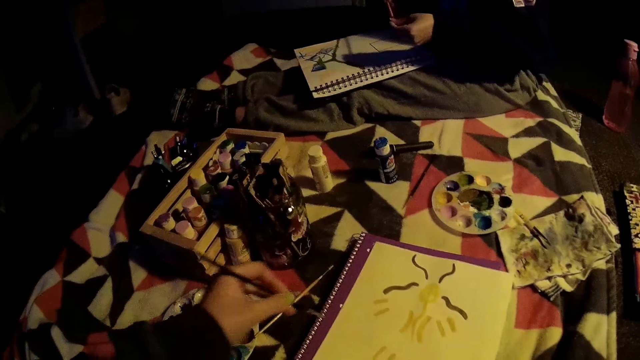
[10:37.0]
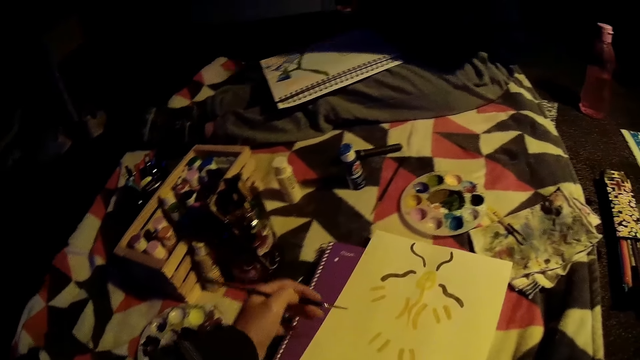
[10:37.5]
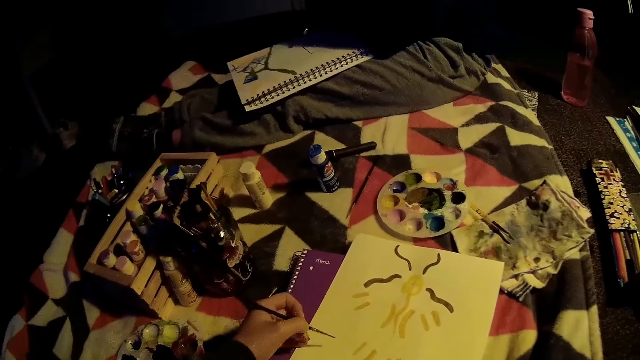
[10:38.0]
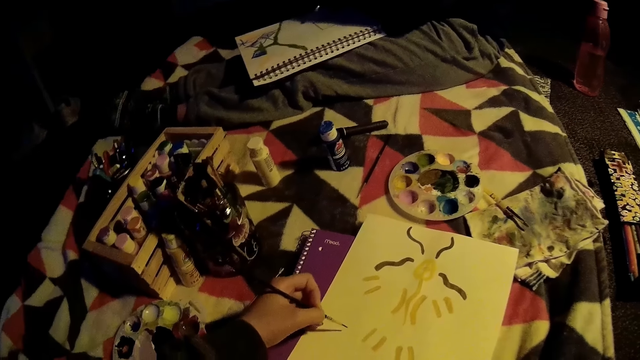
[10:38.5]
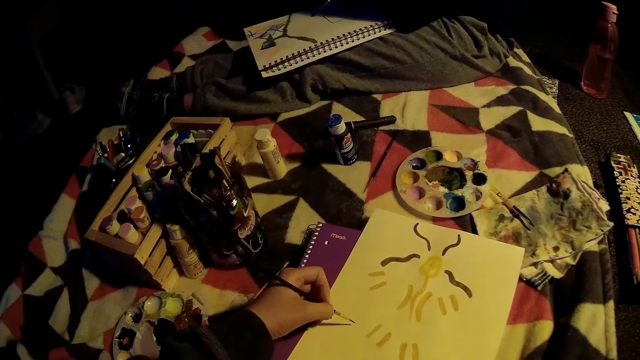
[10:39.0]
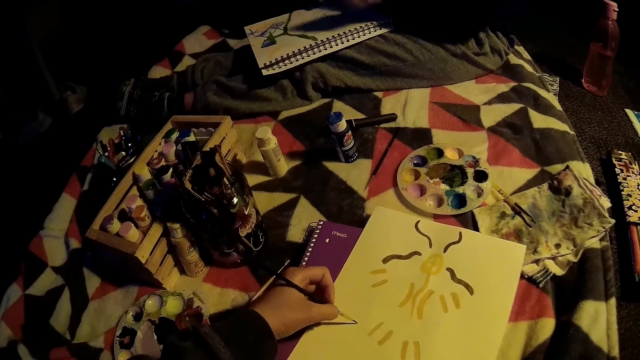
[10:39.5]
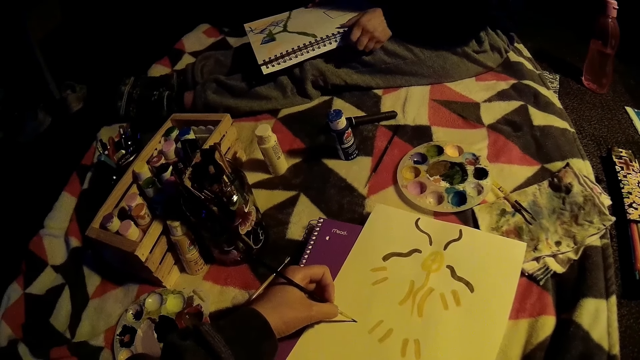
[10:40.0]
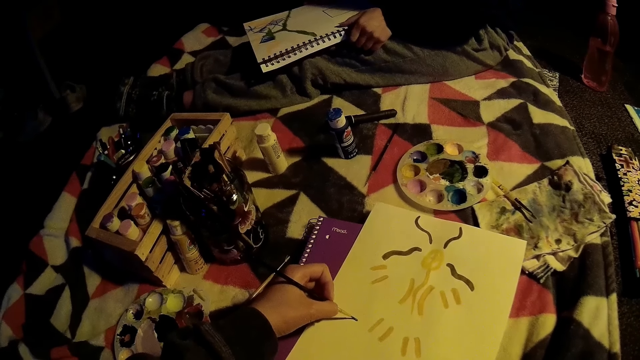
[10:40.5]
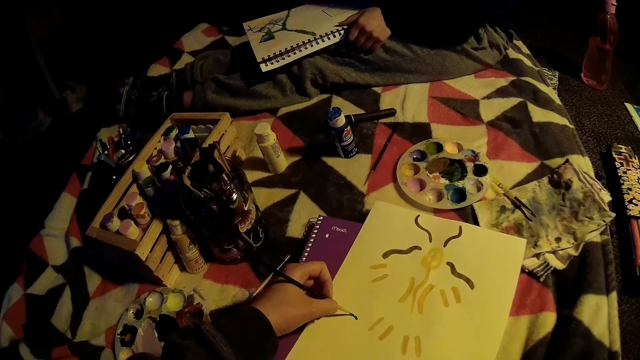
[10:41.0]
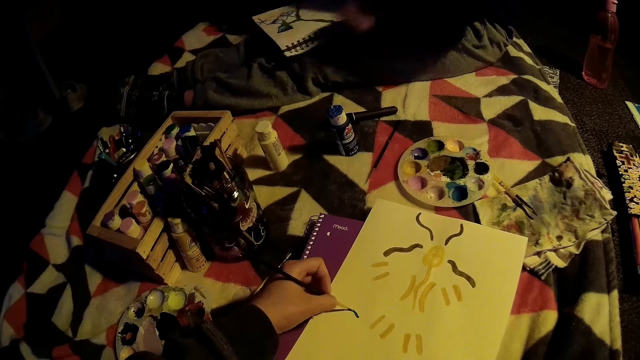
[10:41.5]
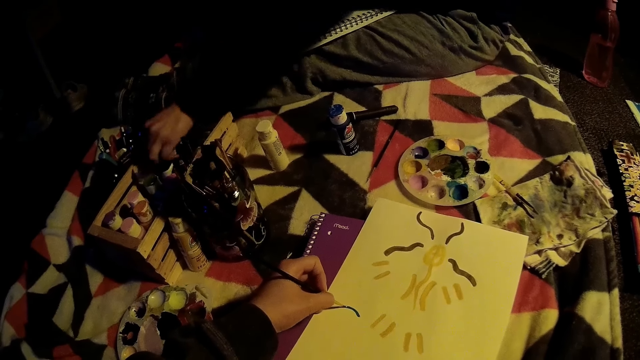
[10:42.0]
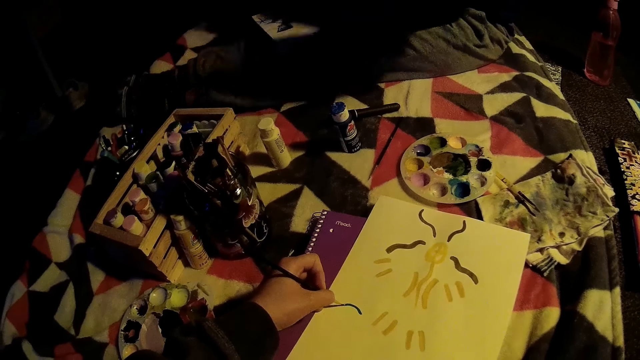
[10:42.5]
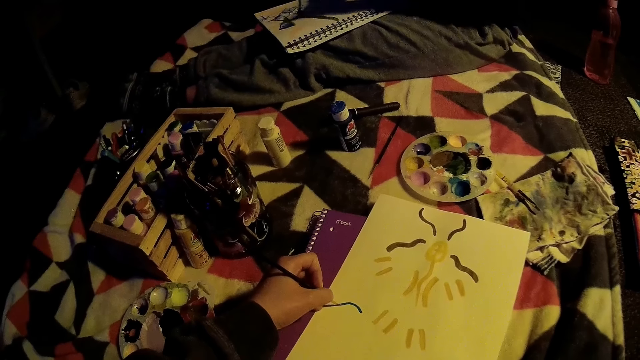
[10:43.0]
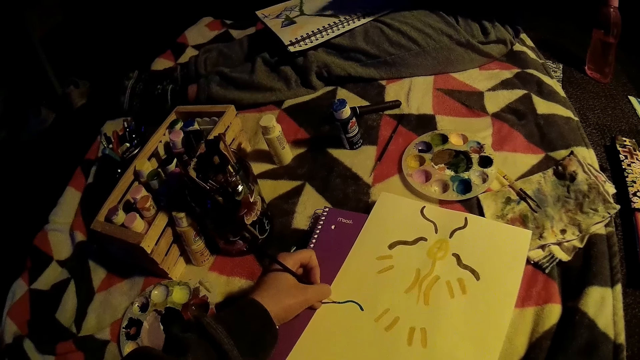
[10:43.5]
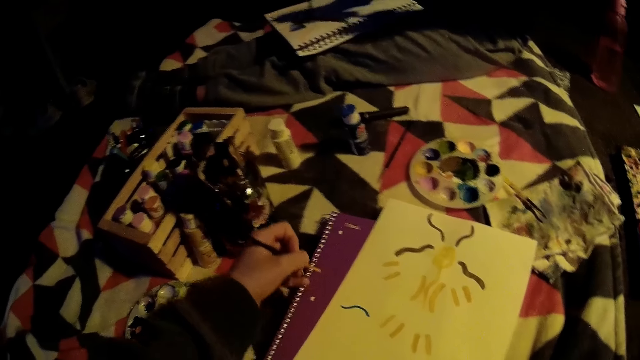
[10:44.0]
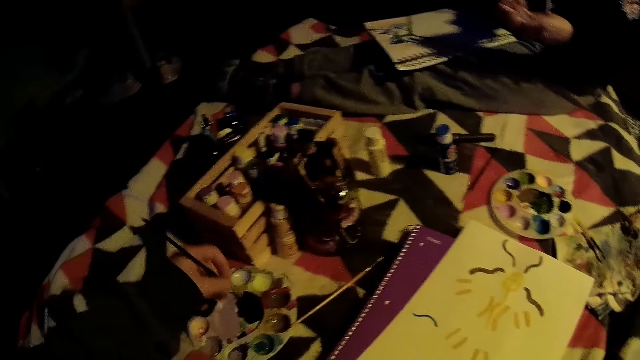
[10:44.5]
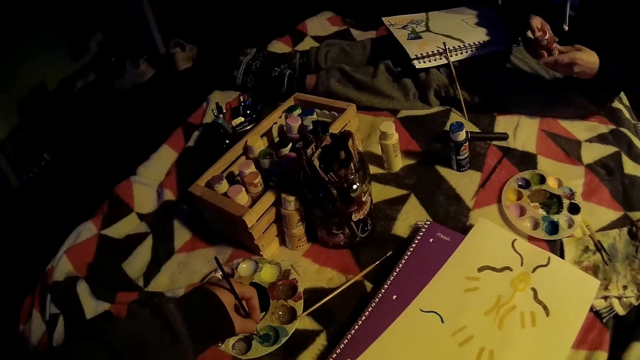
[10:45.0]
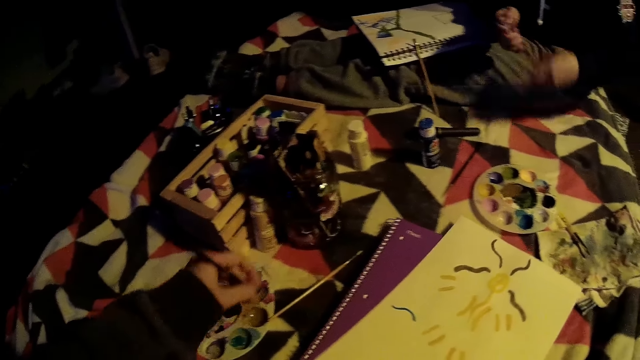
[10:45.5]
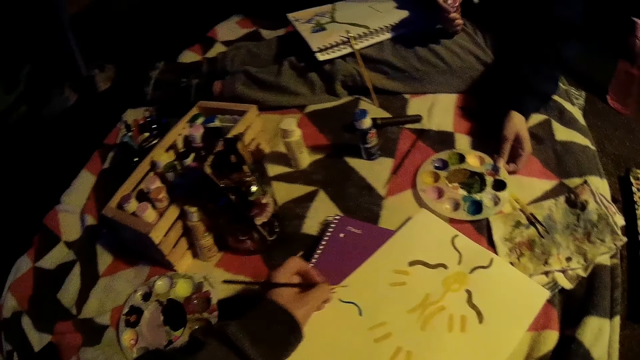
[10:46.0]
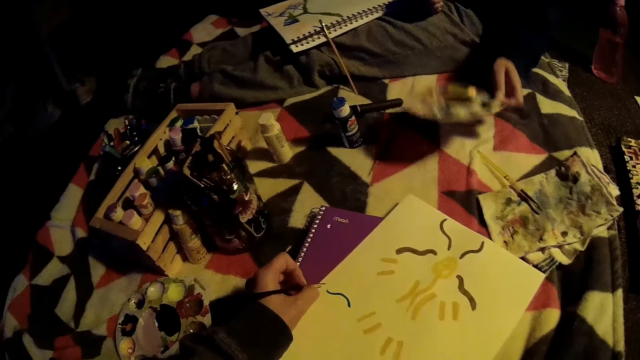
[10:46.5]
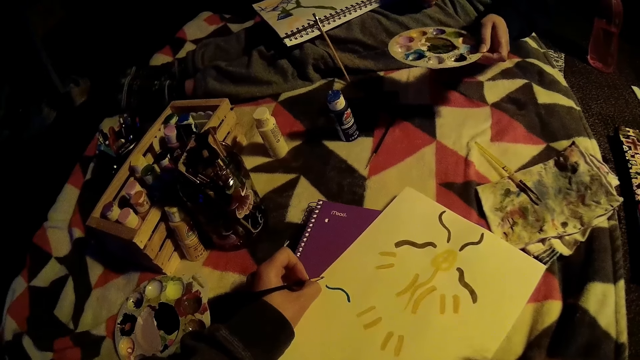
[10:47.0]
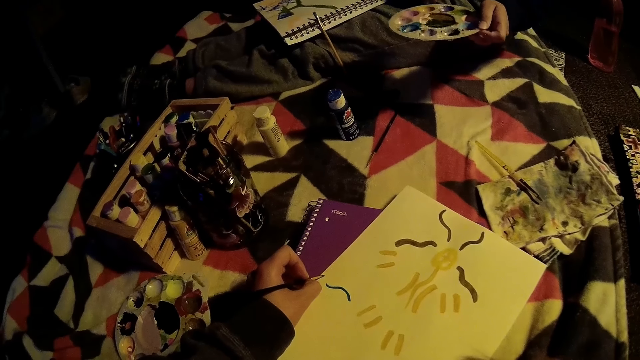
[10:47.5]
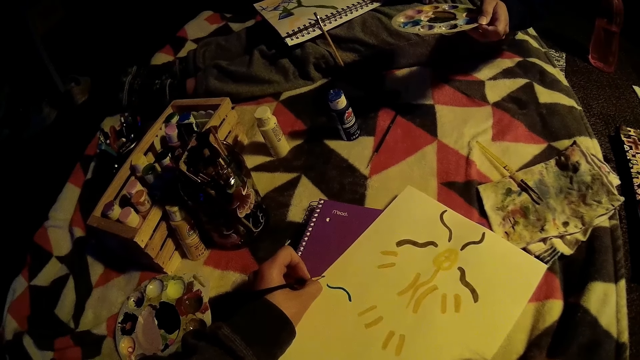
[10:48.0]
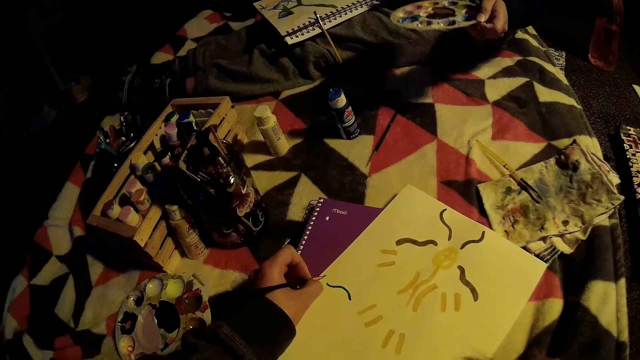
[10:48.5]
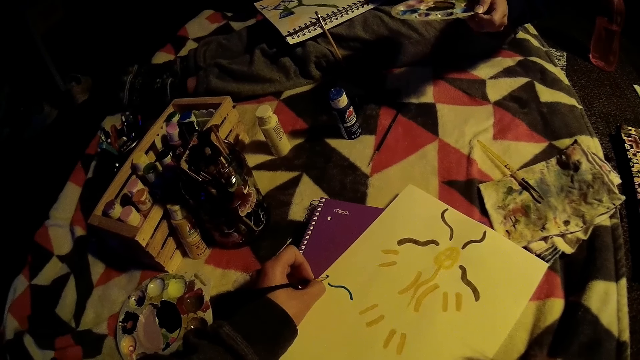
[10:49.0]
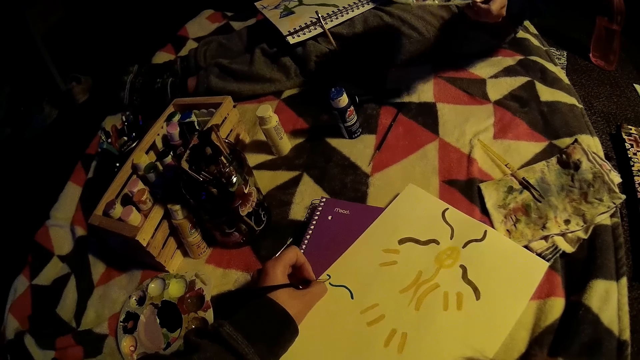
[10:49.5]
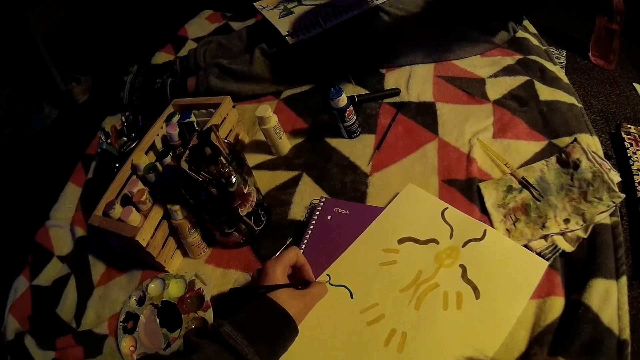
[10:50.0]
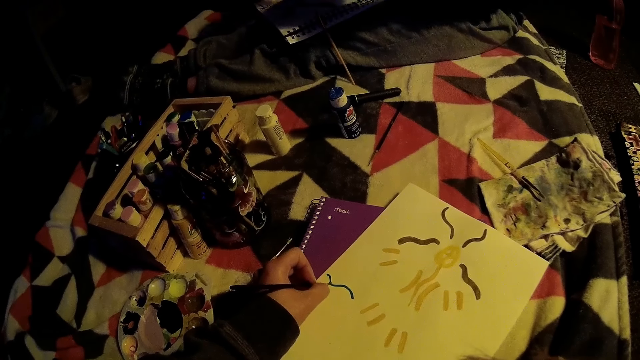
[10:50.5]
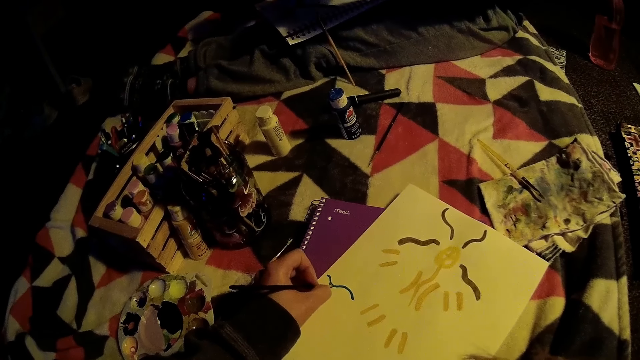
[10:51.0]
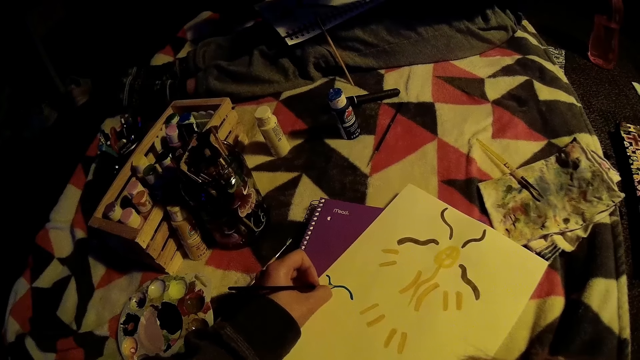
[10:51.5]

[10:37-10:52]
The camera wearer removes the watercolor pencil from the pallet. They push the drawing paper. They paint on the painting book with the brush. A woman moves the book on her lap. The woman picks up a paint bottle from the box with her left hand. The camera wearer dips the watercolor pencil in the paint pallet. The woman opens the paint bottle. The camera wearer removes the watercolor pencil from the pallet. The woman picks up the paint tray with her left hand. The camera wearer puts the watercolor pencil on the drawing paper. They paint on the painting book with the brush.

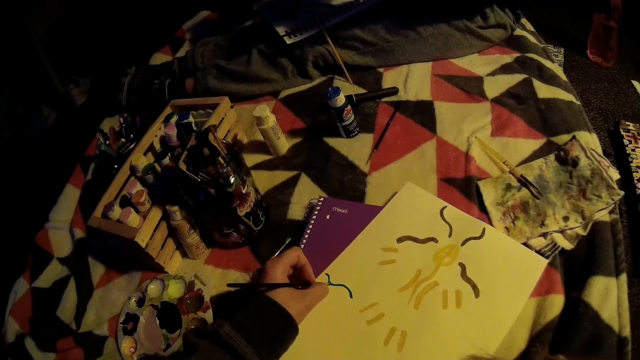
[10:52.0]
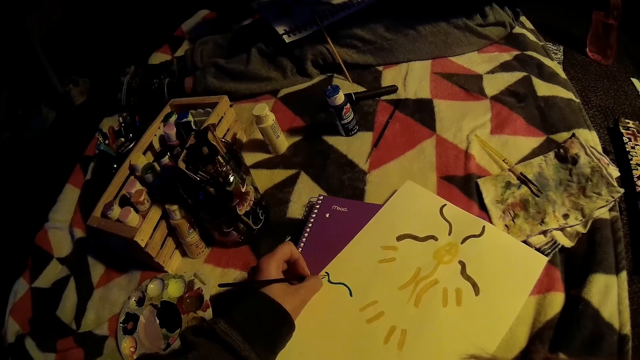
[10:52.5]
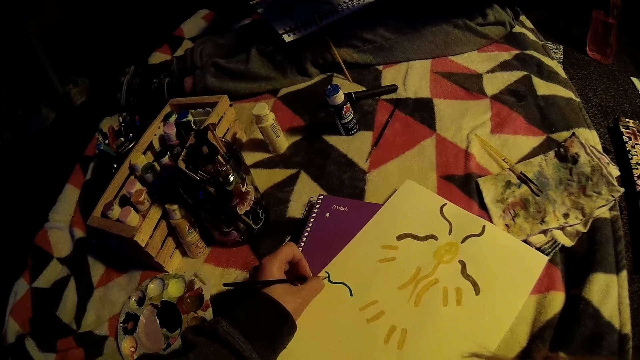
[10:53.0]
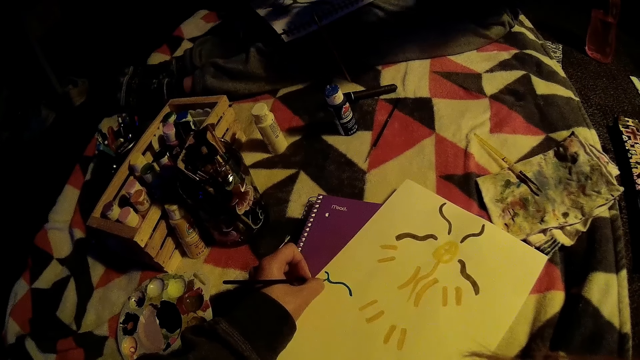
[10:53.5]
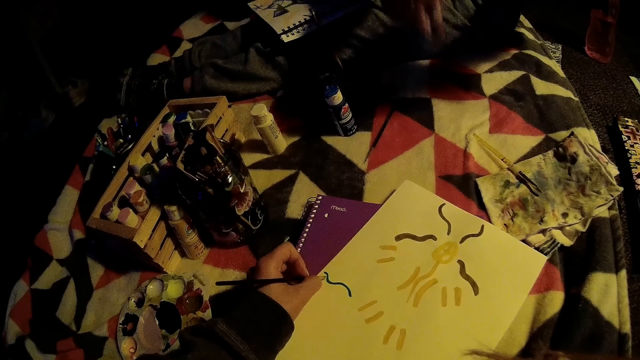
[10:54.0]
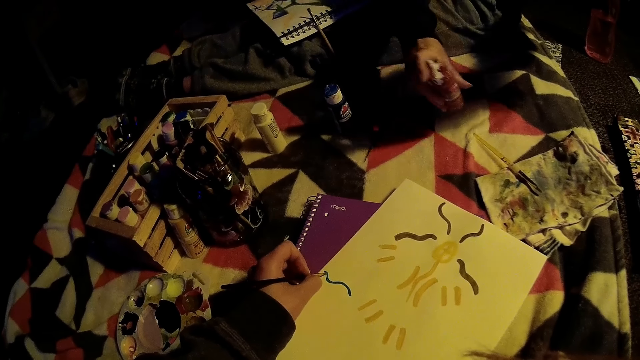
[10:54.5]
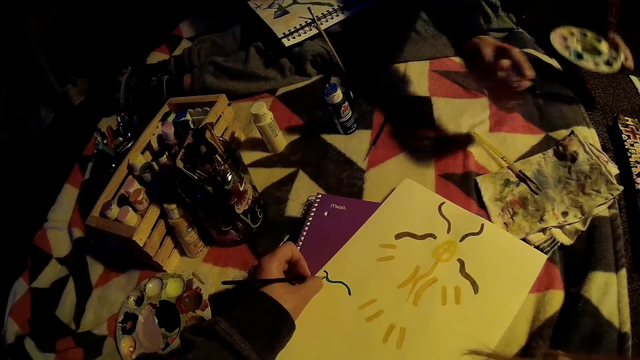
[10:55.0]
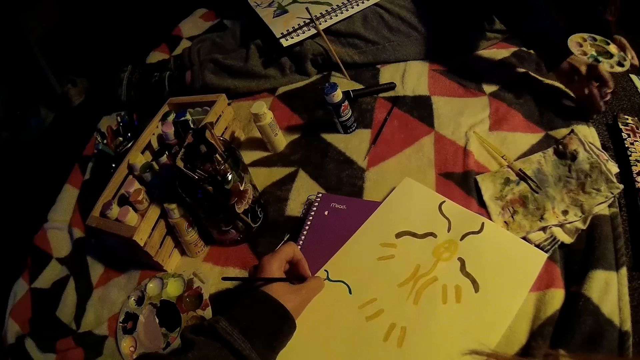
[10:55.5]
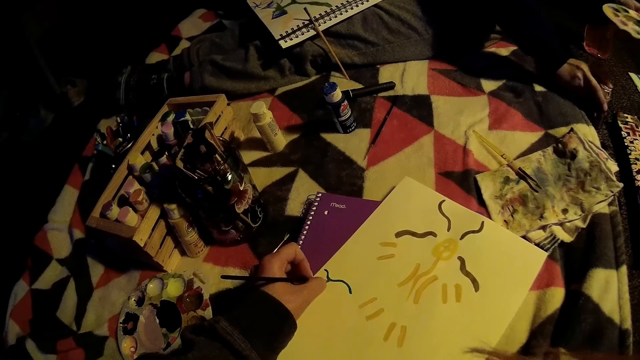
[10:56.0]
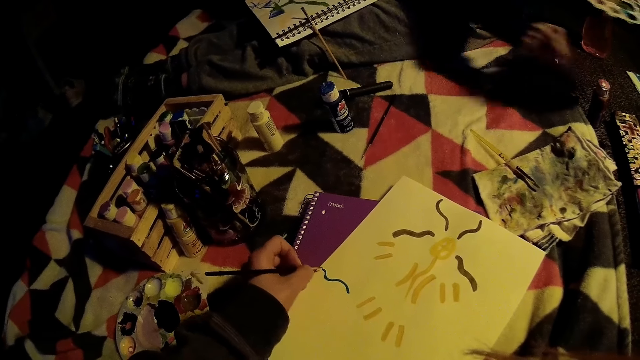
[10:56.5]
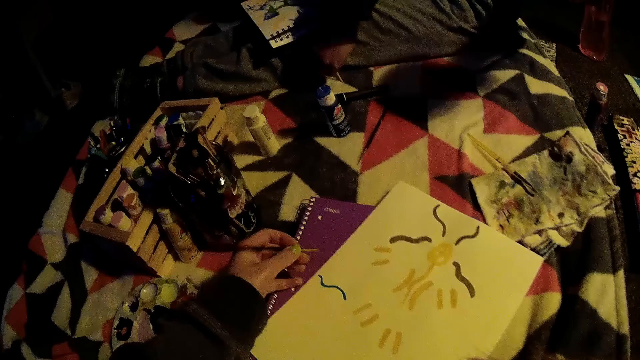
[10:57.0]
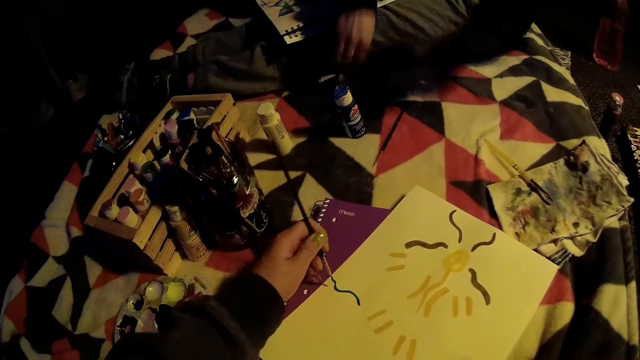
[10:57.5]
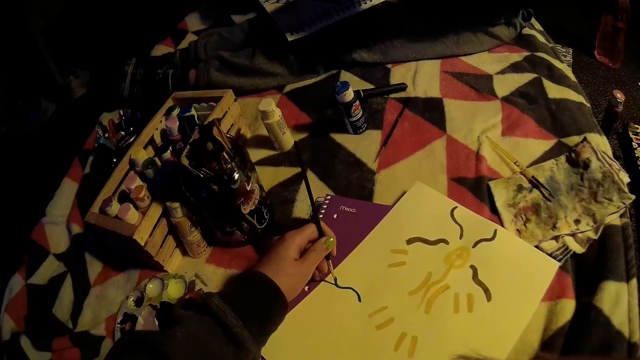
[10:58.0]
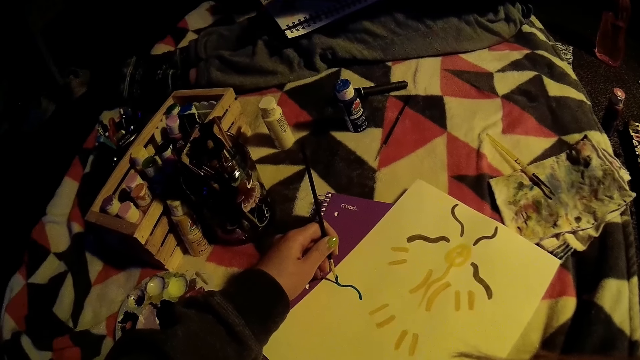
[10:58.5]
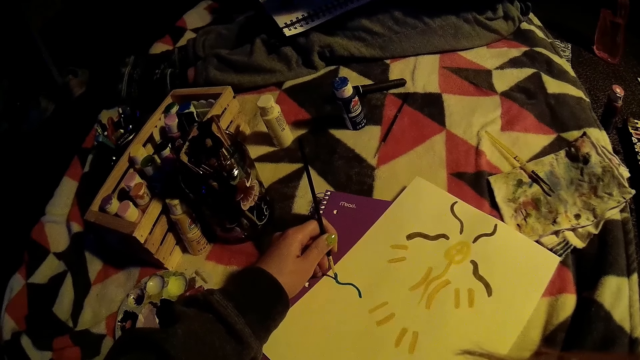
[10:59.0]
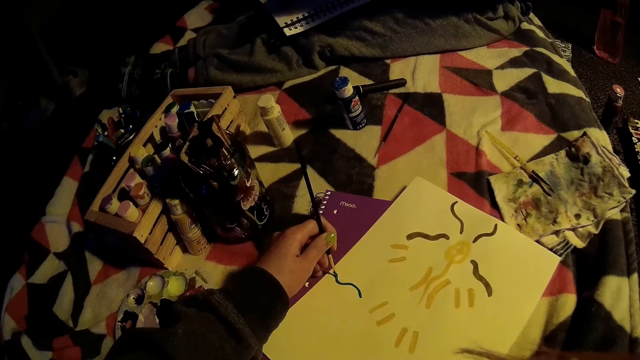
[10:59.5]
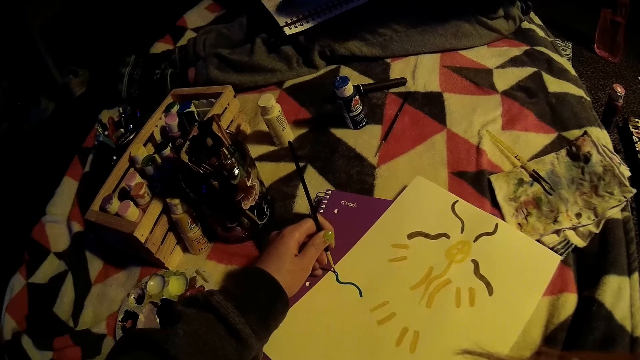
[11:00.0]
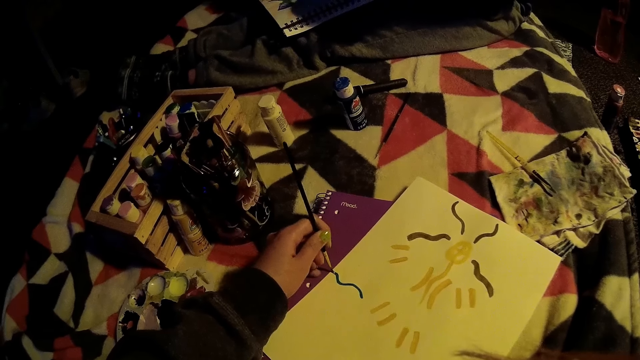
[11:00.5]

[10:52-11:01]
A woman closes the paint bottle. She drops the paint bottle on the rug. She picks up a pen with her right hand.
